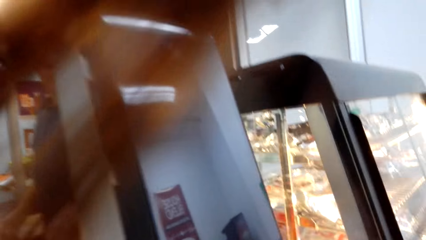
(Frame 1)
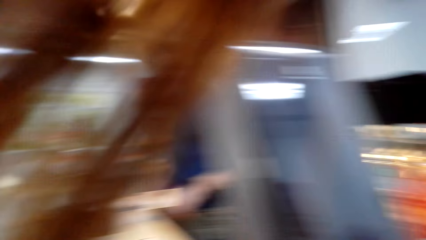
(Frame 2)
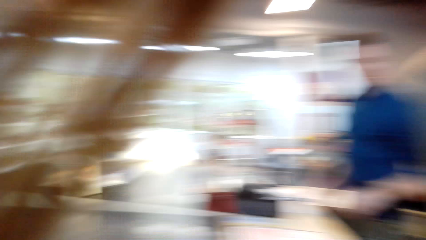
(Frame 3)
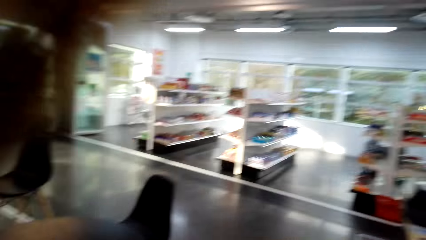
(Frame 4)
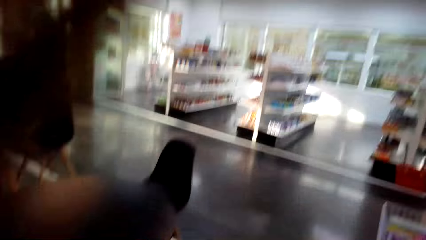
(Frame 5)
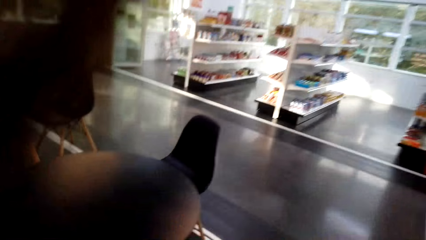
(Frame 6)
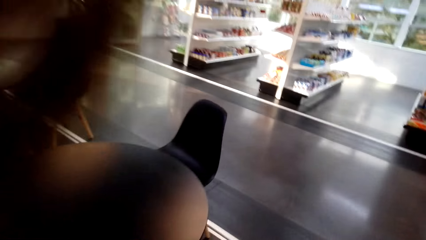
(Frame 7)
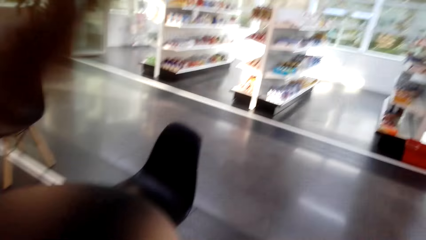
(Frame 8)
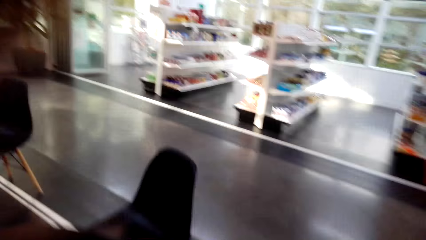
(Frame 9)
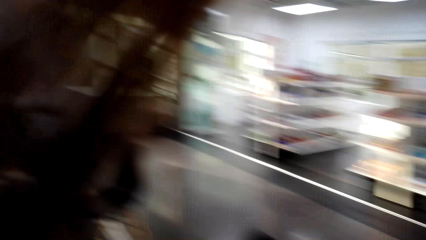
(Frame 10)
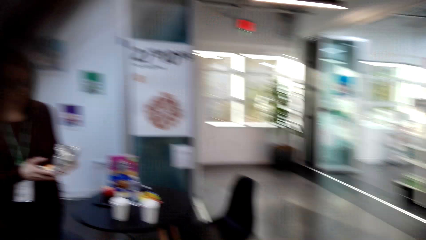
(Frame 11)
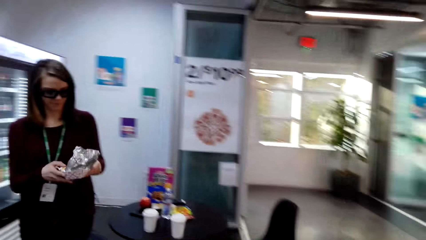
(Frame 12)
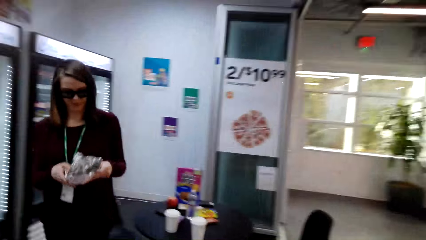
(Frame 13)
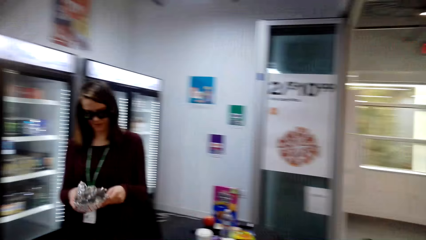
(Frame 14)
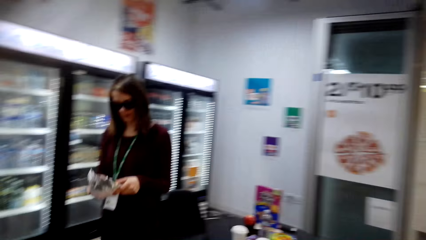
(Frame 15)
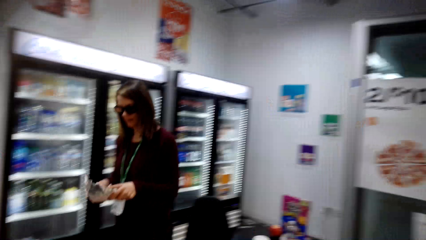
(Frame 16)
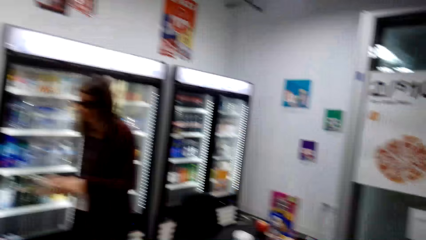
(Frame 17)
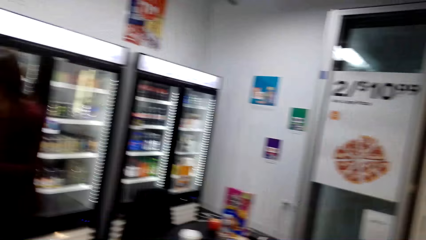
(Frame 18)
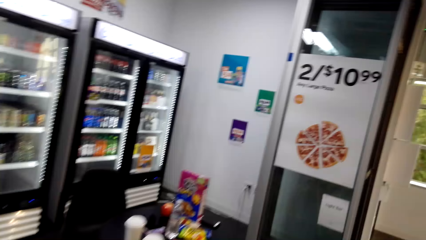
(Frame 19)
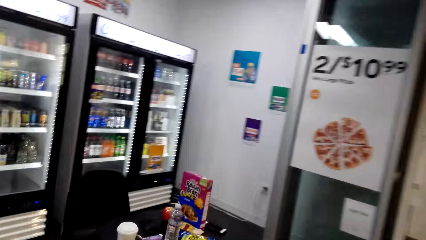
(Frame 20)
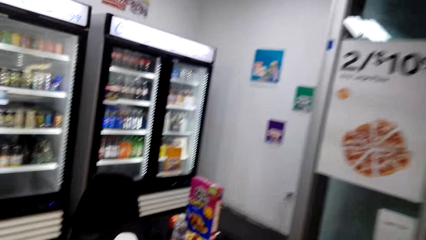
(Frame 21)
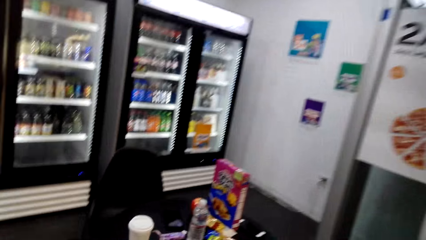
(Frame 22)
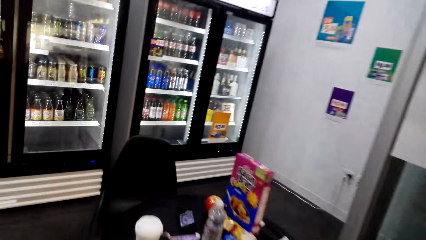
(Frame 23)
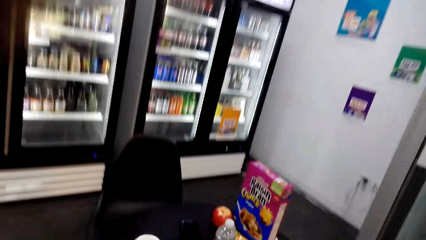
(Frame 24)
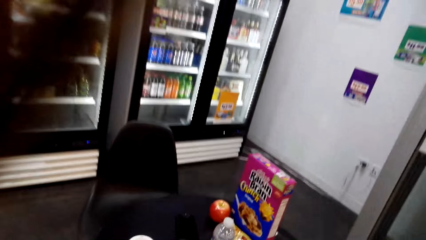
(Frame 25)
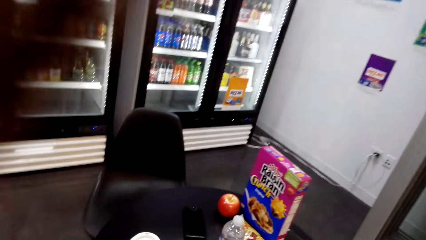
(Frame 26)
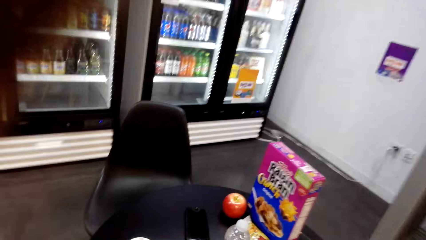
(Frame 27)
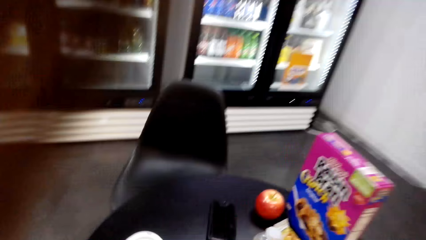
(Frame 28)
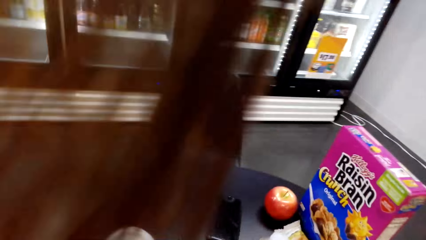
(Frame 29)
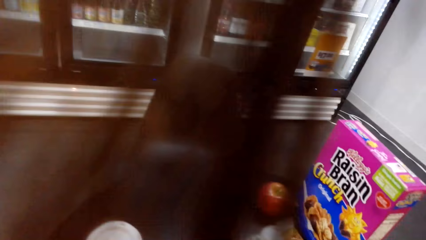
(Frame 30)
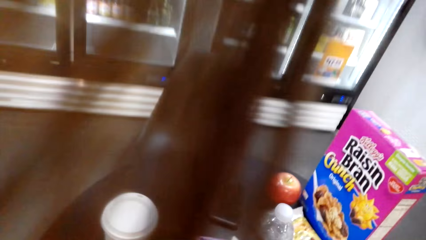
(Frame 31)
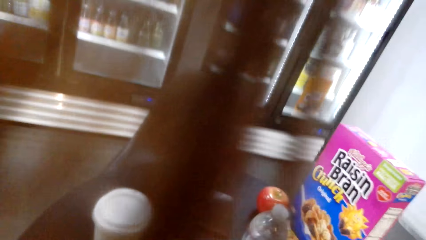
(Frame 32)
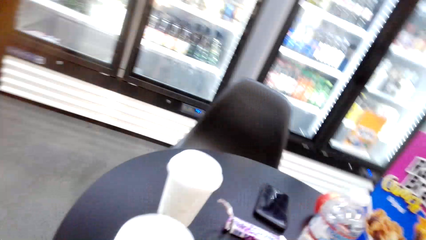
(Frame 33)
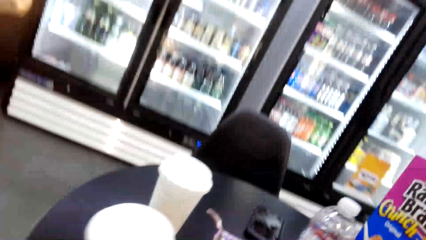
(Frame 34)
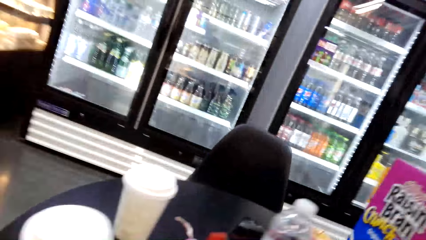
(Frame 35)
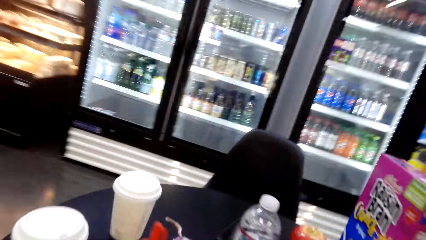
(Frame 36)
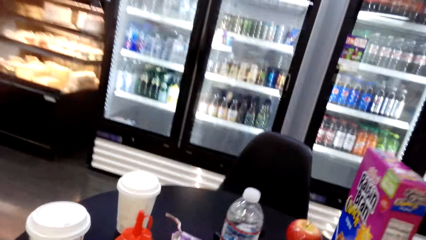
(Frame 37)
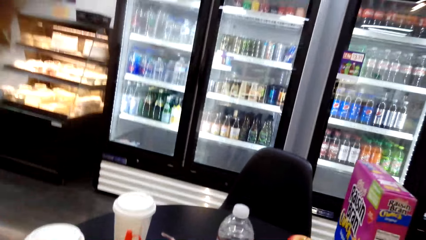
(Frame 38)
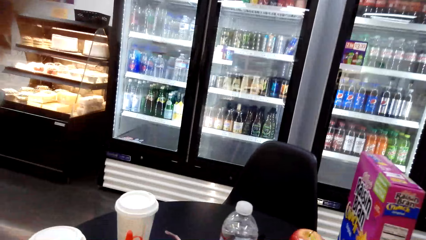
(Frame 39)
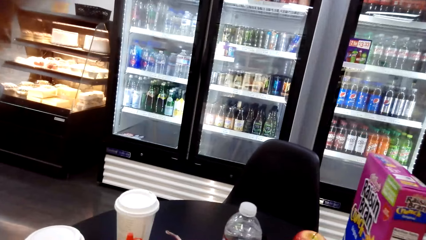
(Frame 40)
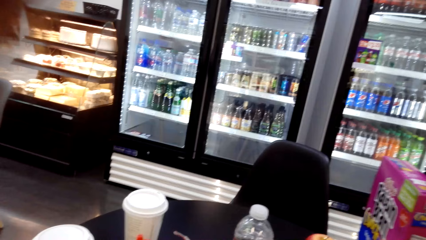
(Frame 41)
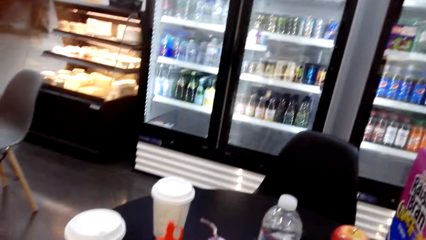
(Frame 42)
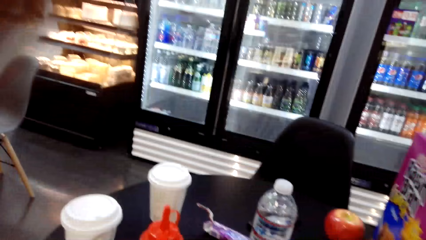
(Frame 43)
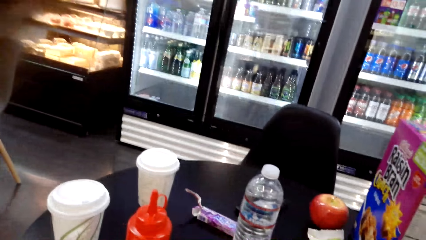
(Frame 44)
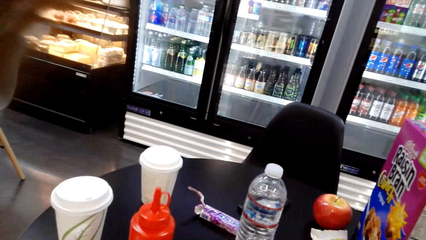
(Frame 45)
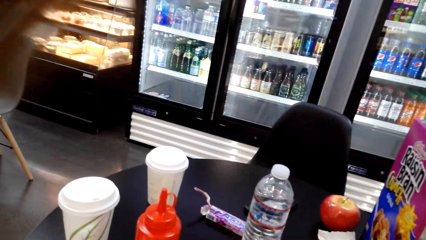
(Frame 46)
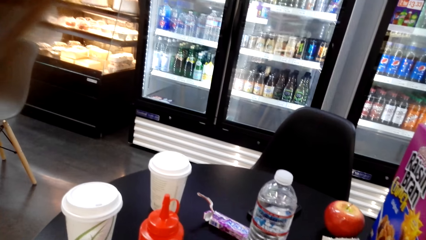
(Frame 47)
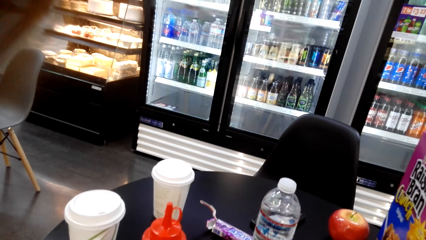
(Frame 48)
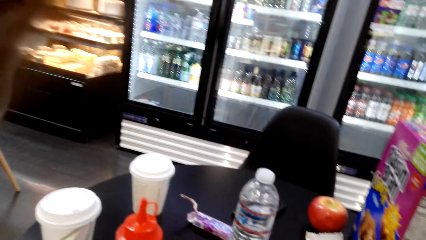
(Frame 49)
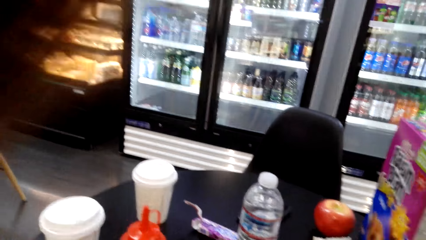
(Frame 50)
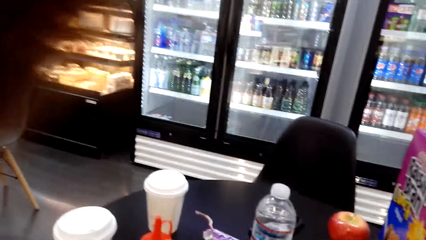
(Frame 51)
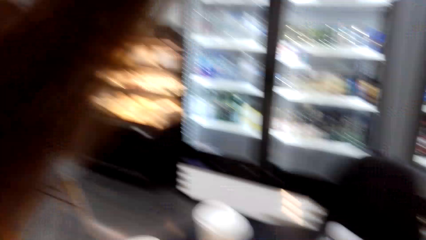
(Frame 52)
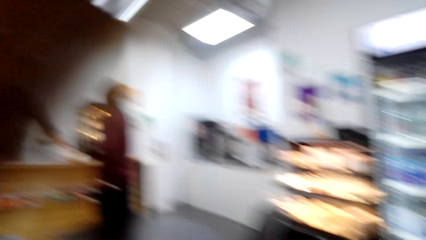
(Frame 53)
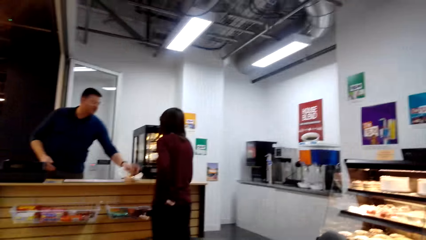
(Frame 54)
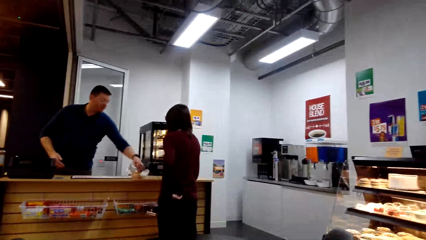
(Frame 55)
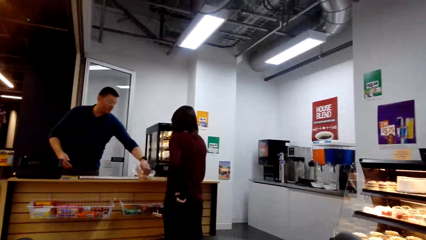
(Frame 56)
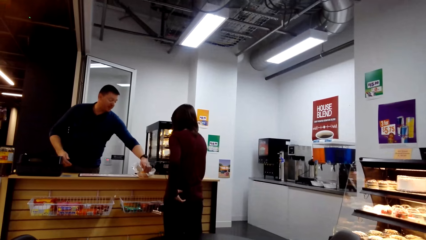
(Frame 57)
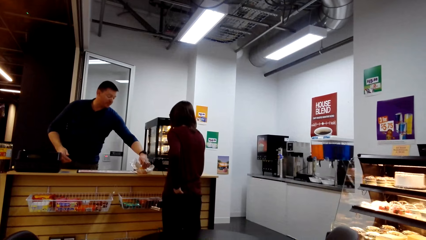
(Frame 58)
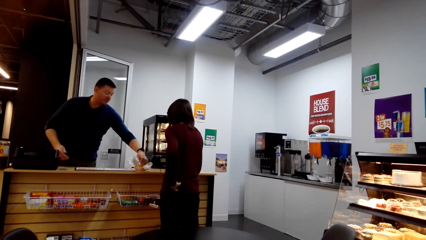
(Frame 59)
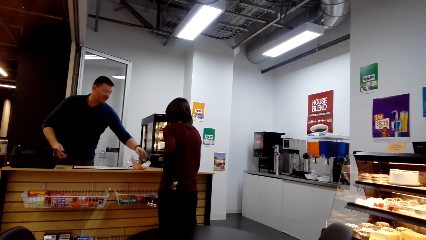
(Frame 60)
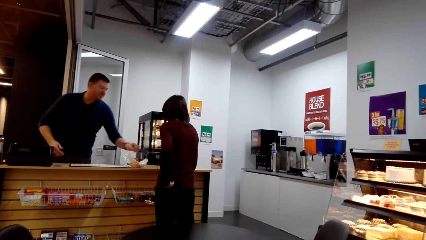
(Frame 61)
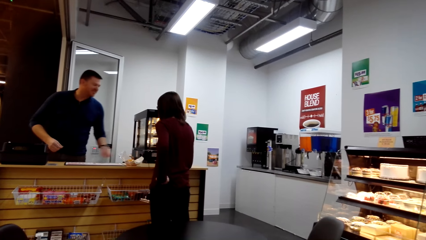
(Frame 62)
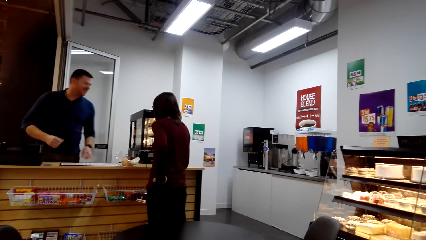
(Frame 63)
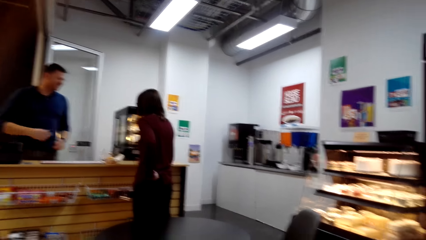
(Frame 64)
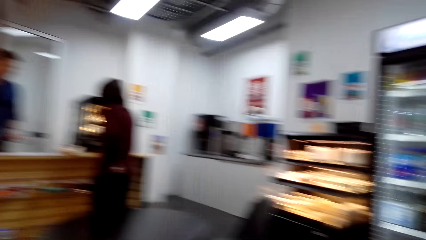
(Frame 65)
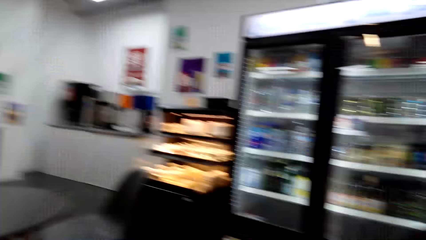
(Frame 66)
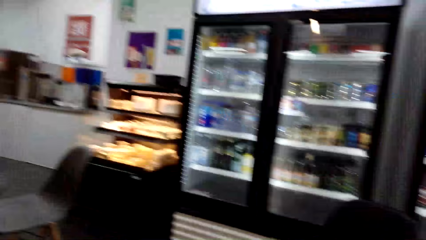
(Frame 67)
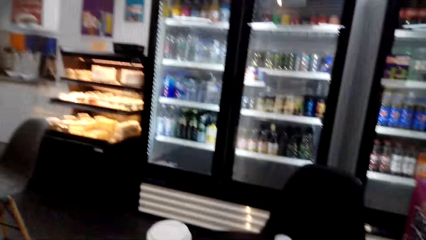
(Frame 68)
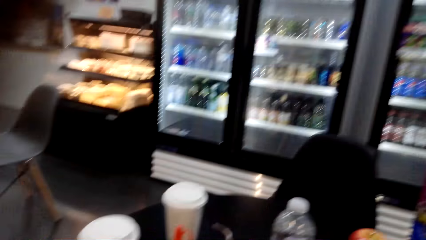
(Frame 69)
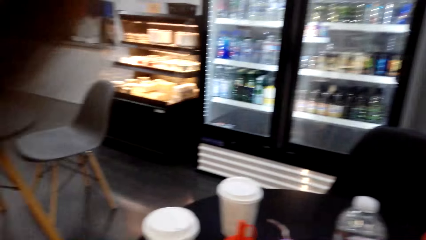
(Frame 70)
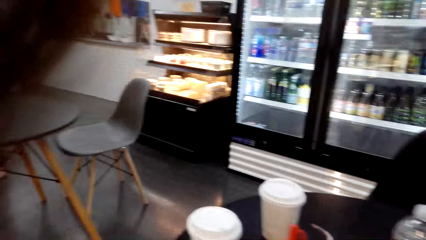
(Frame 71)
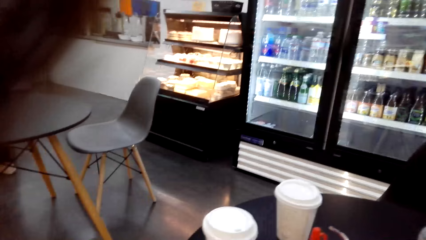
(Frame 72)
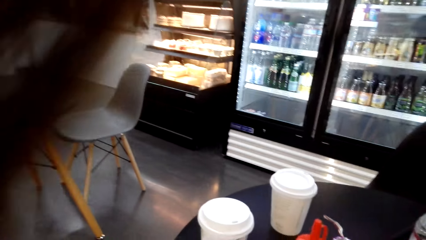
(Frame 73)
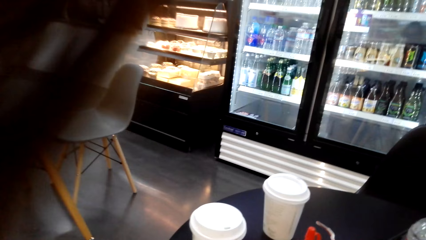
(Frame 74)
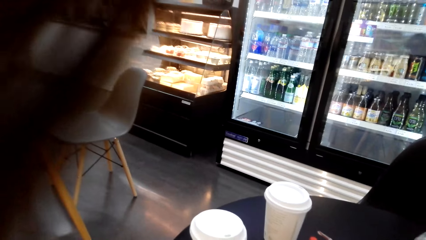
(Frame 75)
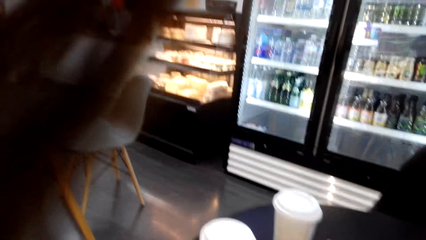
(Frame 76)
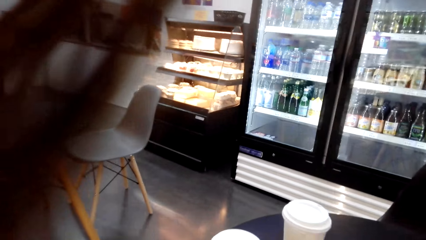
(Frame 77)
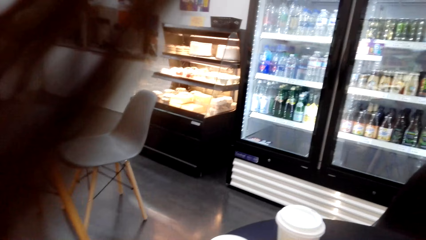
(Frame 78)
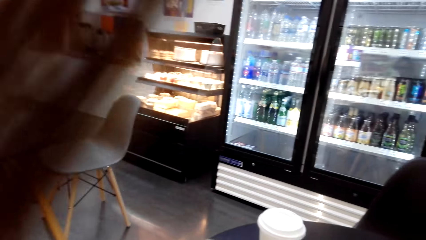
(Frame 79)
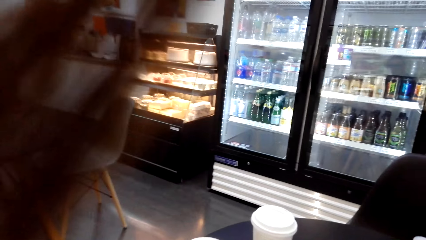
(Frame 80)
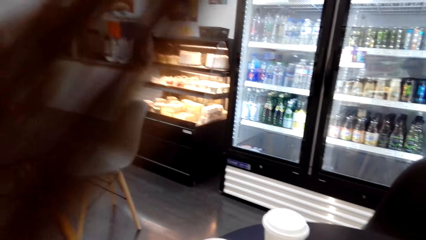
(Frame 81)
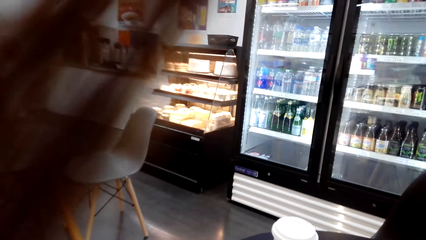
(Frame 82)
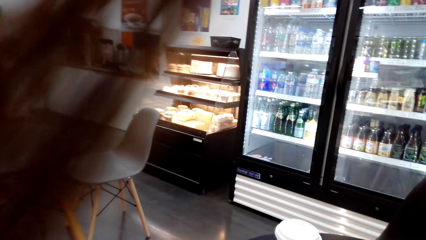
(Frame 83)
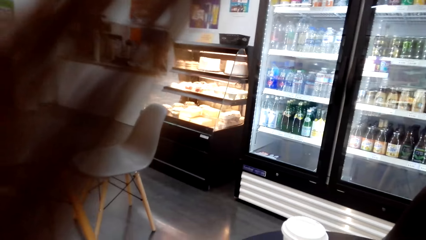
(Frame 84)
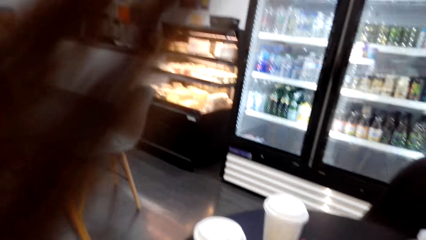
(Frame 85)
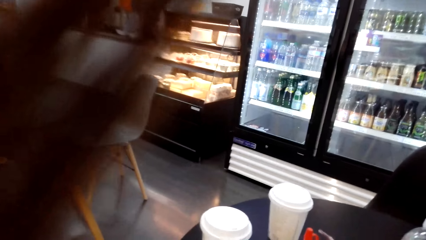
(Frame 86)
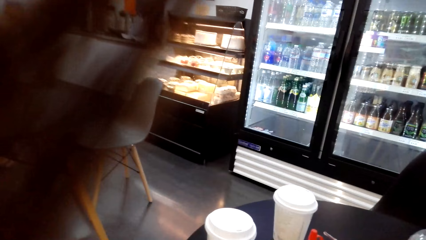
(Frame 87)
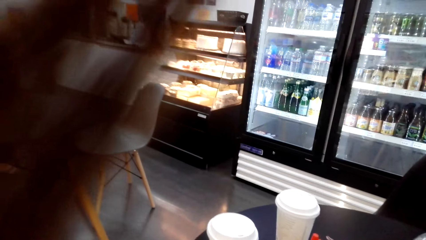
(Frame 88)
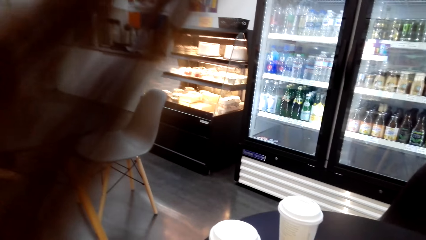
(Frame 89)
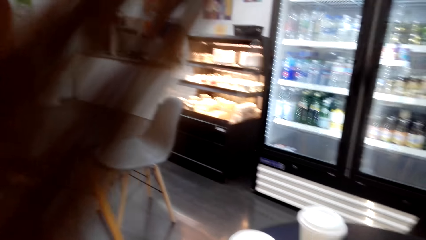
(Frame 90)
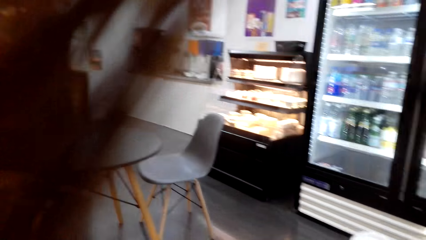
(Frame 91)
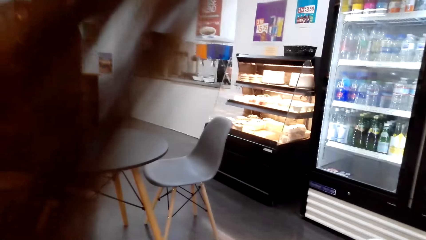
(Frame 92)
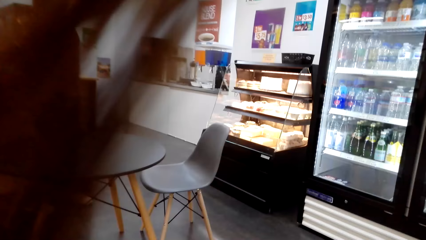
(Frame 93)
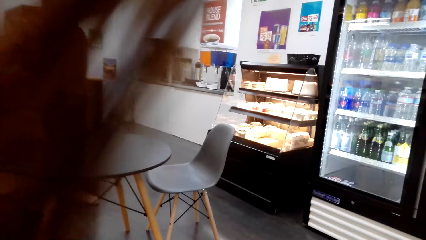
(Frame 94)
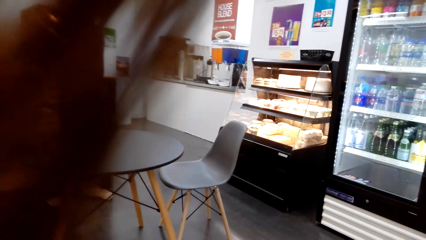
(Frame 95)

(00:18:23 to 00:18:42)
The camera wearer walks around the shop. A woman holds food. The camera wearer converses with the woman. The woman walks around the shop. The camera wearer walks around the shop. They sit on a chair. They open food. They look around the shop. A man holds food. The man converses with the woman. The camera wearer looks around the shop. They eat.
